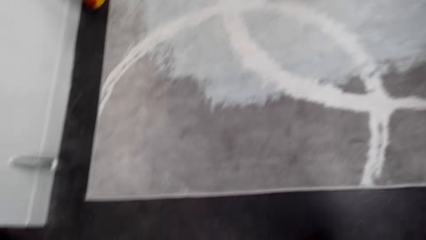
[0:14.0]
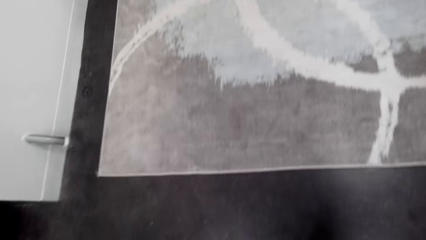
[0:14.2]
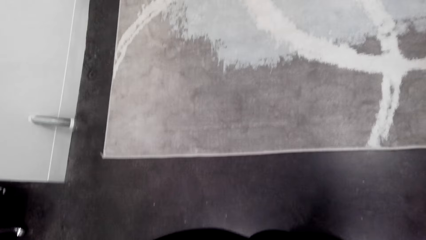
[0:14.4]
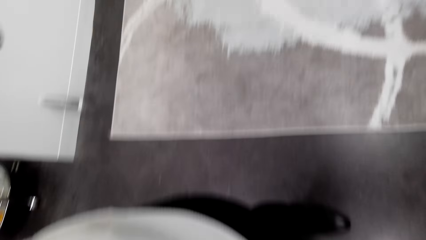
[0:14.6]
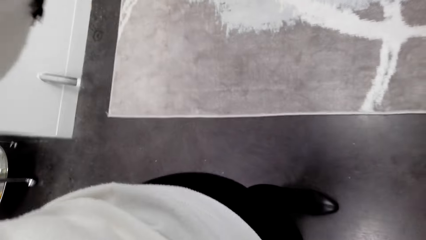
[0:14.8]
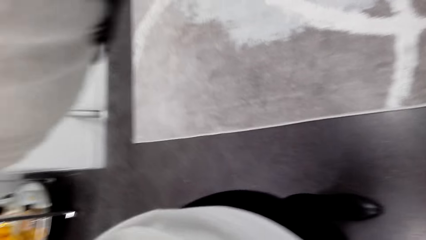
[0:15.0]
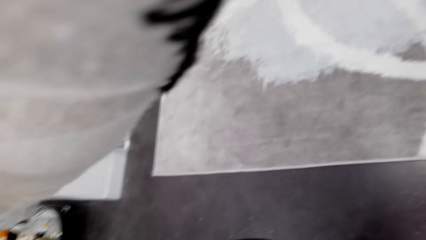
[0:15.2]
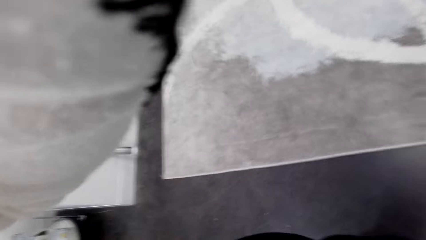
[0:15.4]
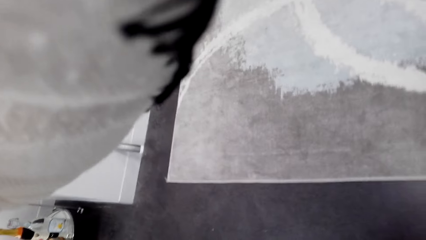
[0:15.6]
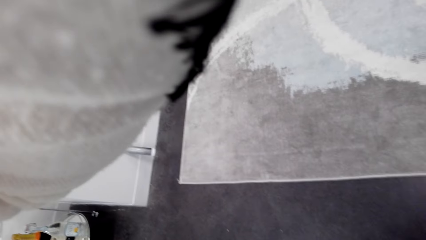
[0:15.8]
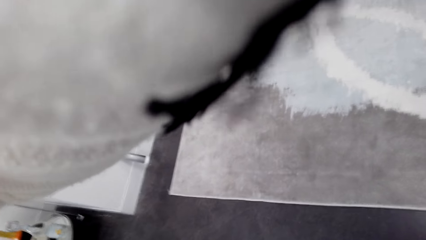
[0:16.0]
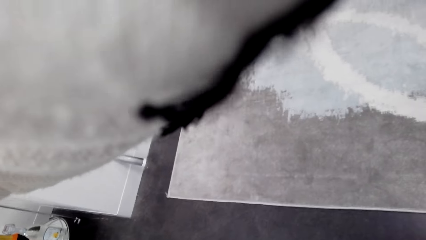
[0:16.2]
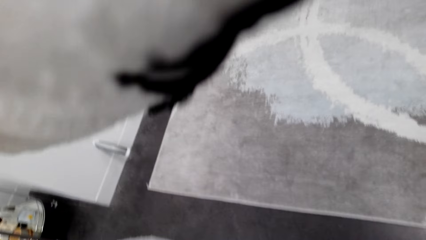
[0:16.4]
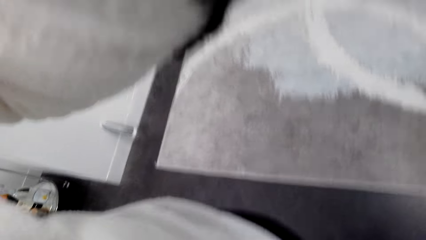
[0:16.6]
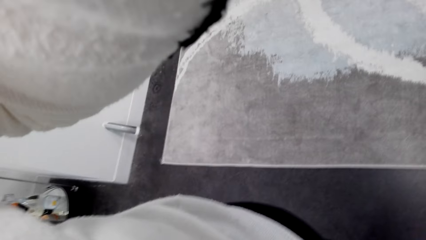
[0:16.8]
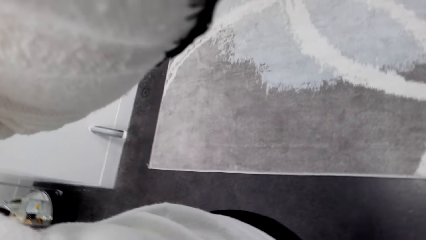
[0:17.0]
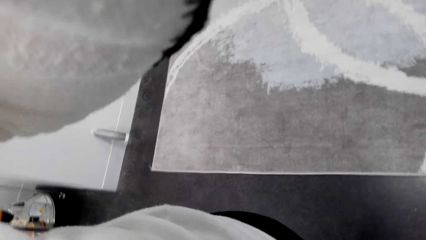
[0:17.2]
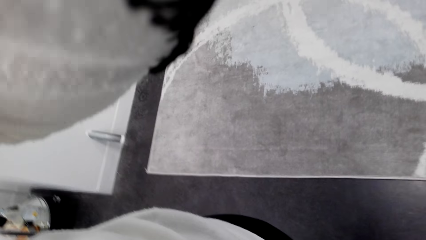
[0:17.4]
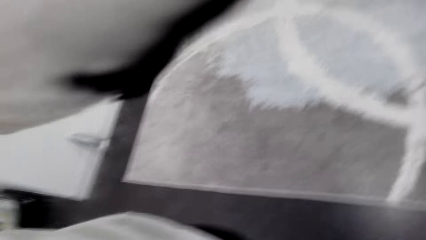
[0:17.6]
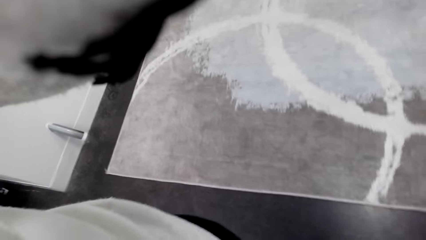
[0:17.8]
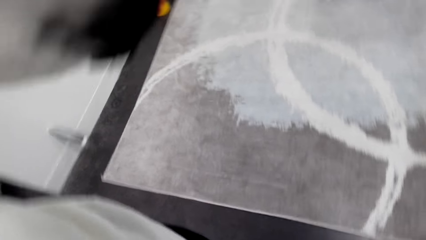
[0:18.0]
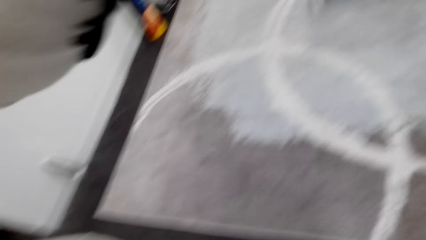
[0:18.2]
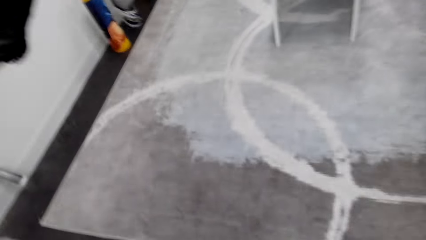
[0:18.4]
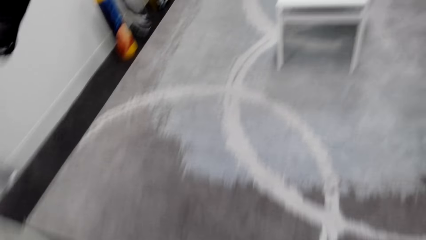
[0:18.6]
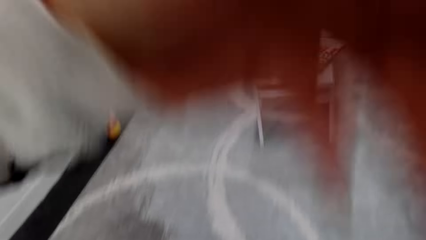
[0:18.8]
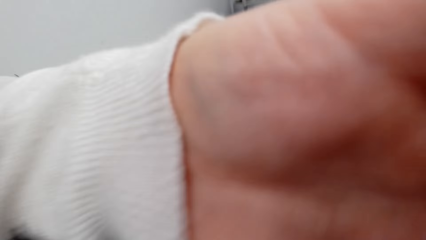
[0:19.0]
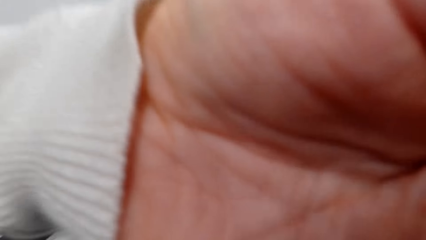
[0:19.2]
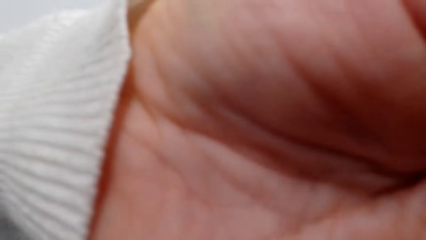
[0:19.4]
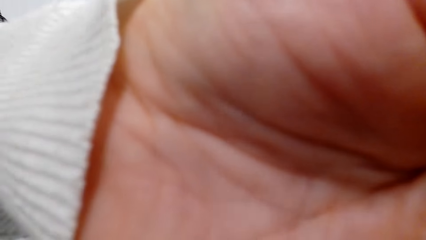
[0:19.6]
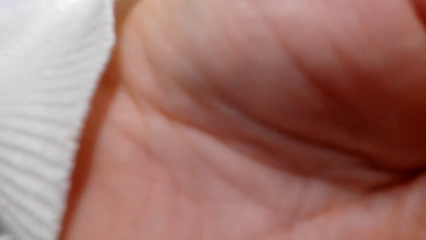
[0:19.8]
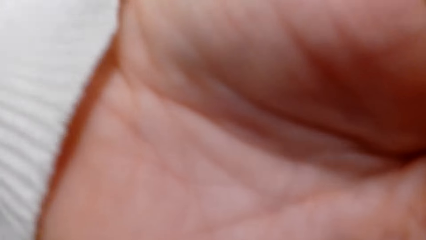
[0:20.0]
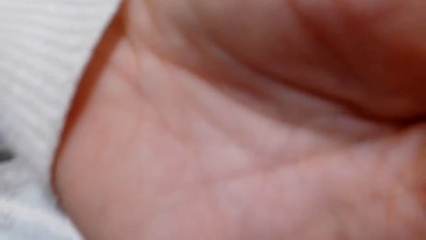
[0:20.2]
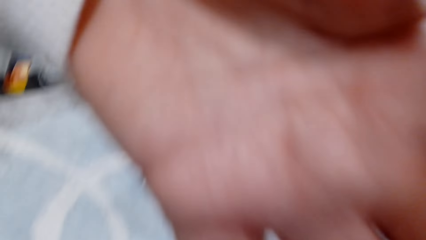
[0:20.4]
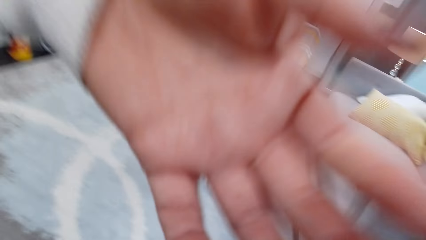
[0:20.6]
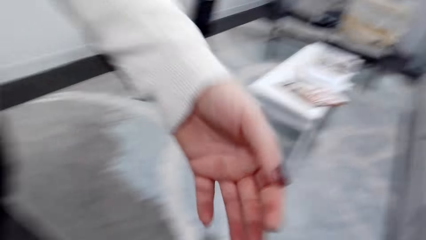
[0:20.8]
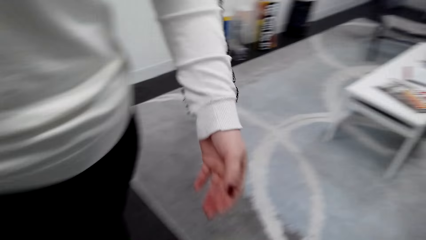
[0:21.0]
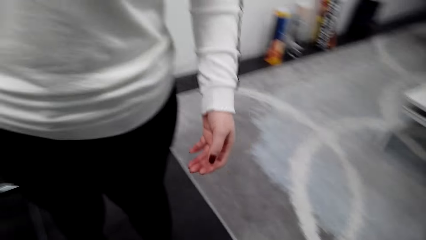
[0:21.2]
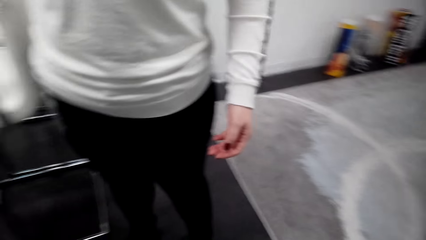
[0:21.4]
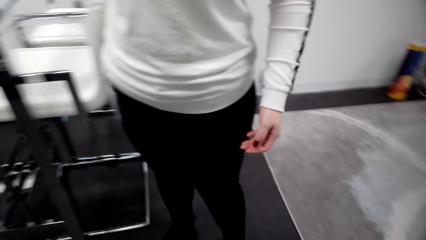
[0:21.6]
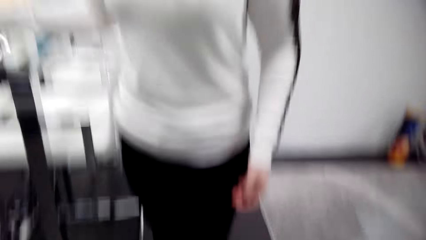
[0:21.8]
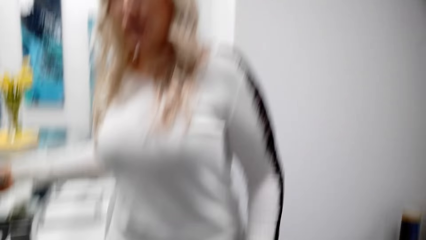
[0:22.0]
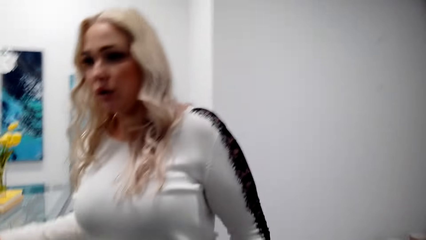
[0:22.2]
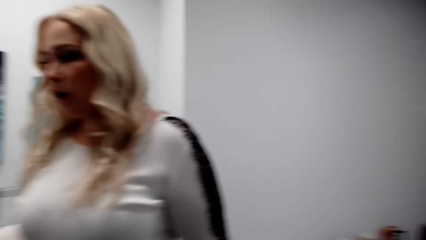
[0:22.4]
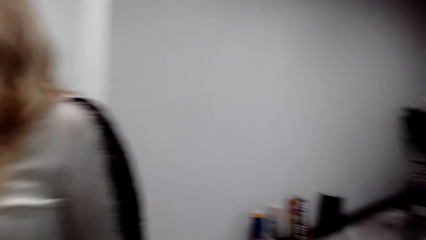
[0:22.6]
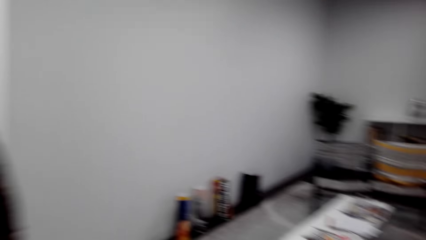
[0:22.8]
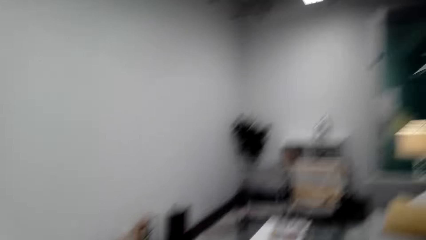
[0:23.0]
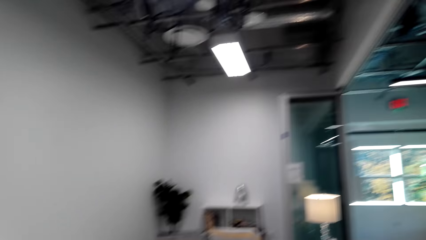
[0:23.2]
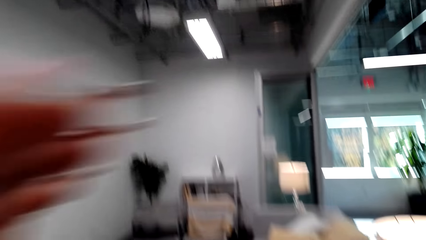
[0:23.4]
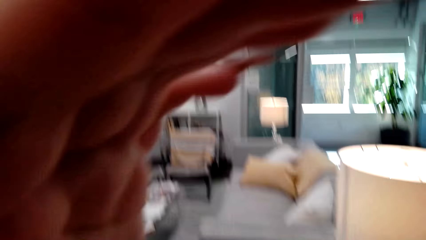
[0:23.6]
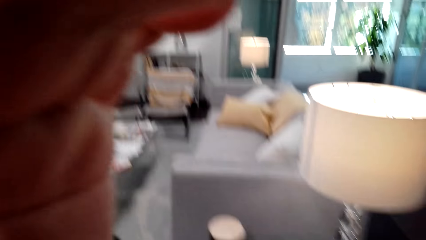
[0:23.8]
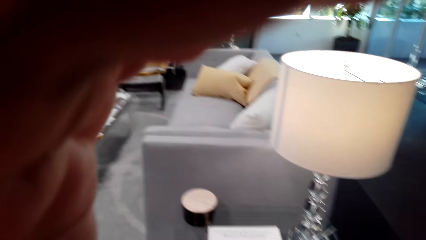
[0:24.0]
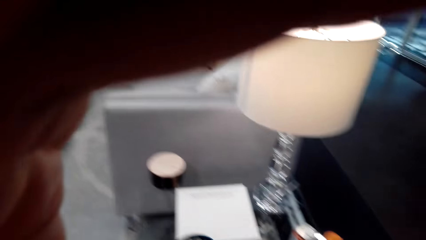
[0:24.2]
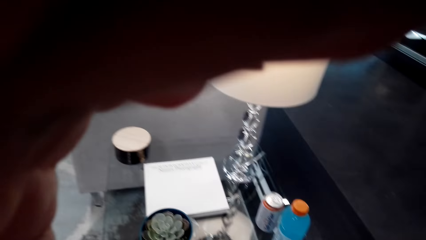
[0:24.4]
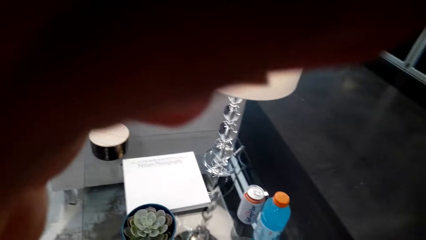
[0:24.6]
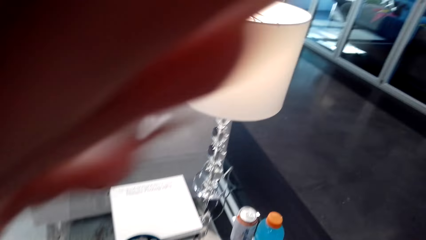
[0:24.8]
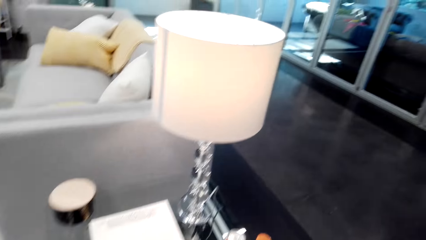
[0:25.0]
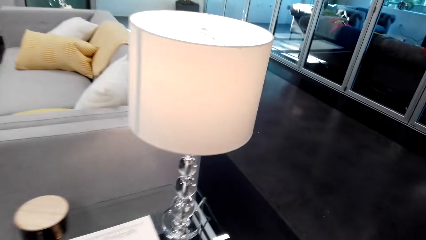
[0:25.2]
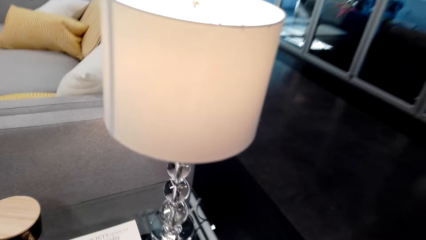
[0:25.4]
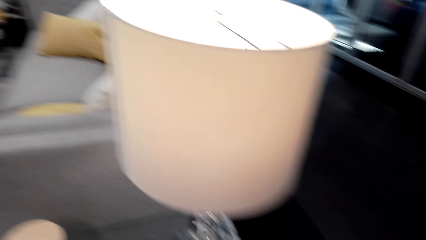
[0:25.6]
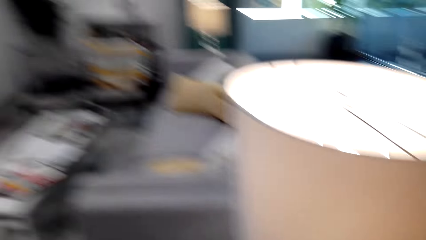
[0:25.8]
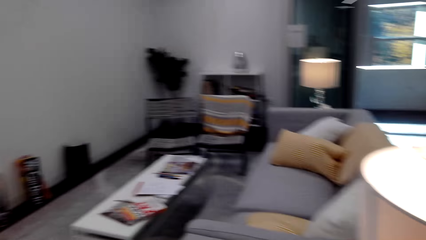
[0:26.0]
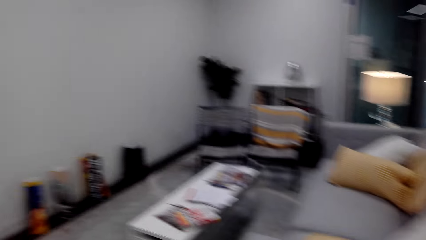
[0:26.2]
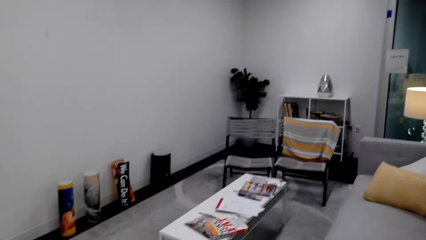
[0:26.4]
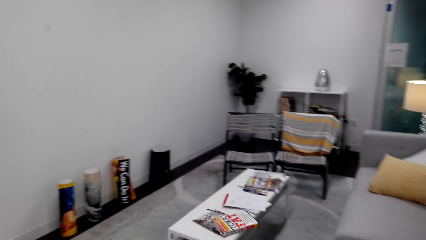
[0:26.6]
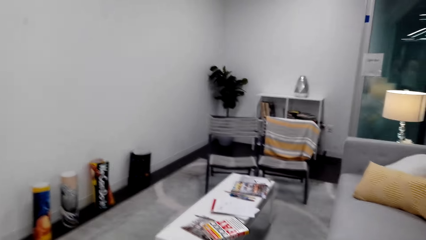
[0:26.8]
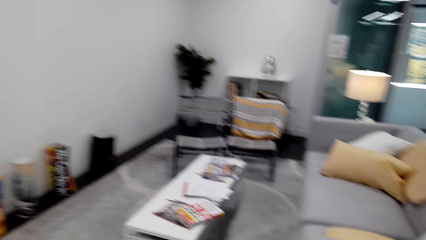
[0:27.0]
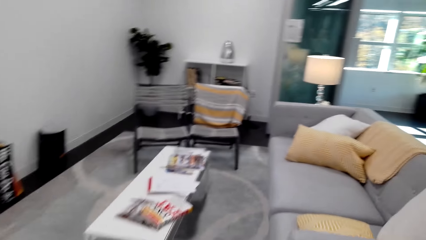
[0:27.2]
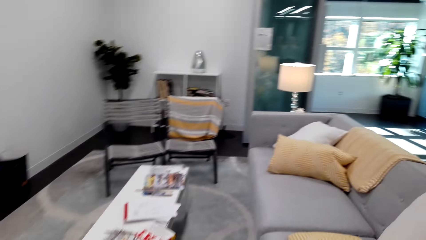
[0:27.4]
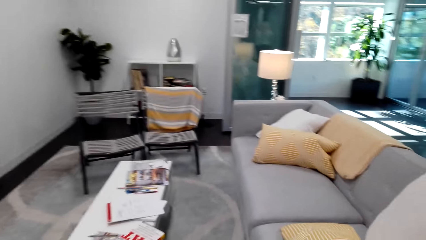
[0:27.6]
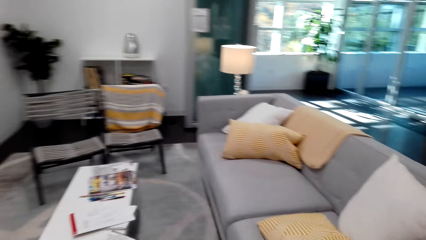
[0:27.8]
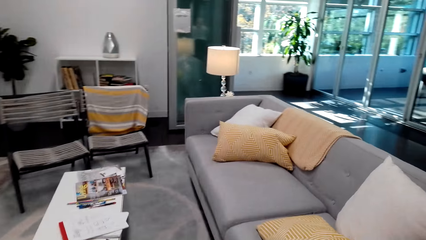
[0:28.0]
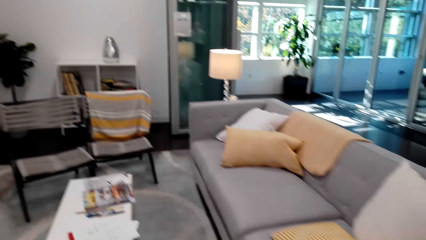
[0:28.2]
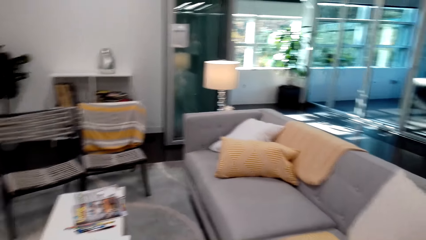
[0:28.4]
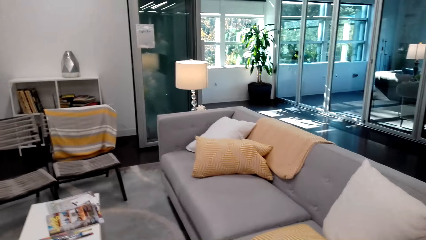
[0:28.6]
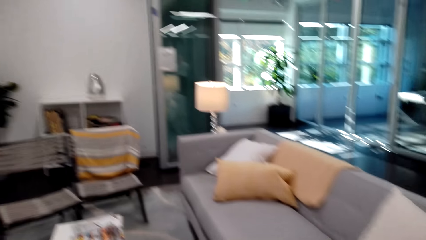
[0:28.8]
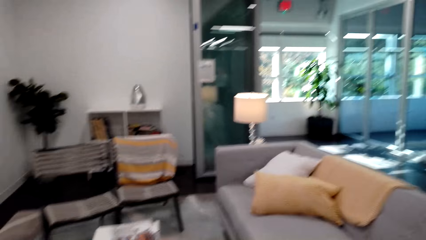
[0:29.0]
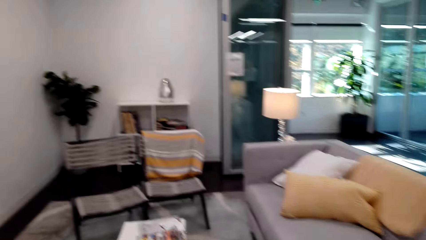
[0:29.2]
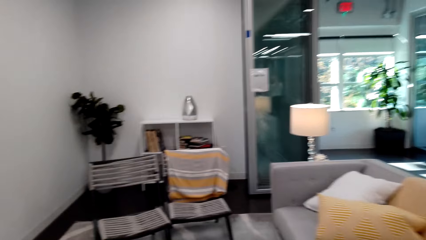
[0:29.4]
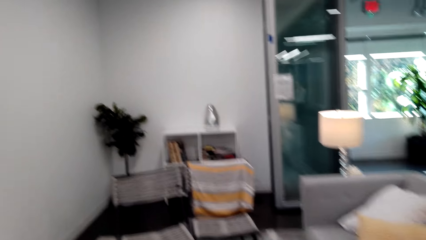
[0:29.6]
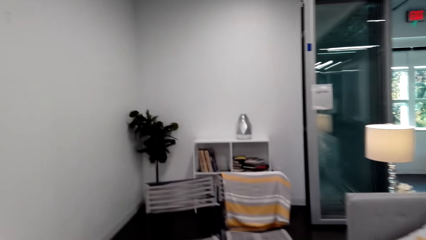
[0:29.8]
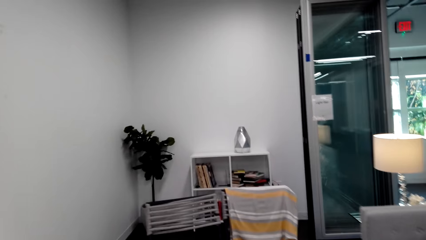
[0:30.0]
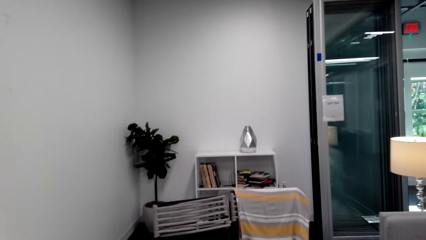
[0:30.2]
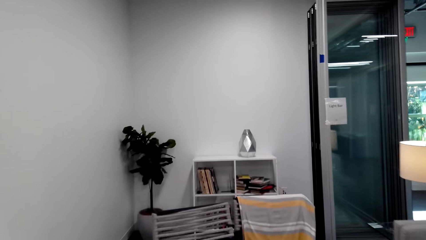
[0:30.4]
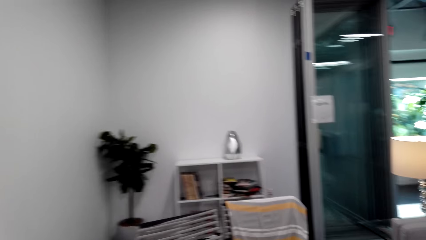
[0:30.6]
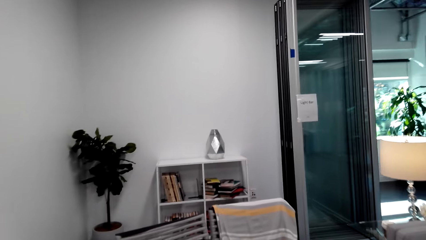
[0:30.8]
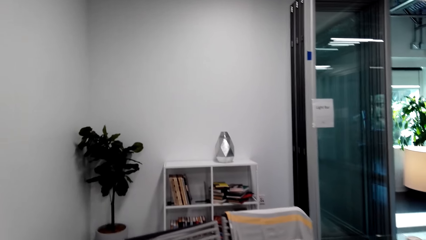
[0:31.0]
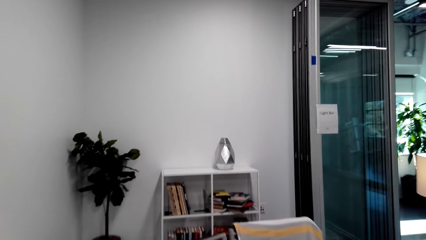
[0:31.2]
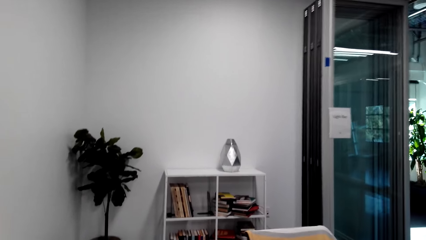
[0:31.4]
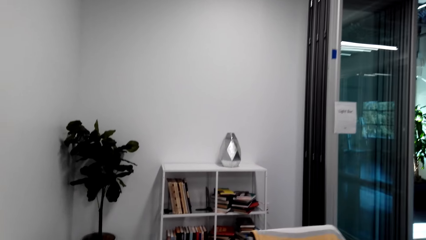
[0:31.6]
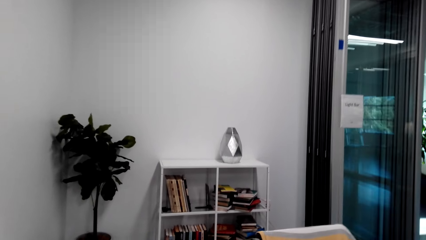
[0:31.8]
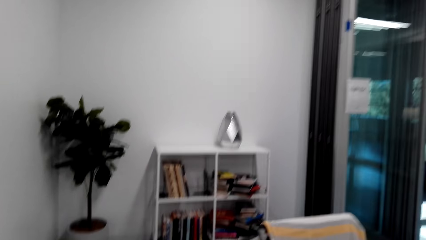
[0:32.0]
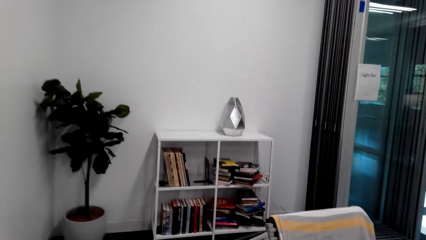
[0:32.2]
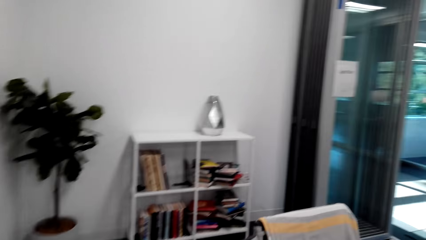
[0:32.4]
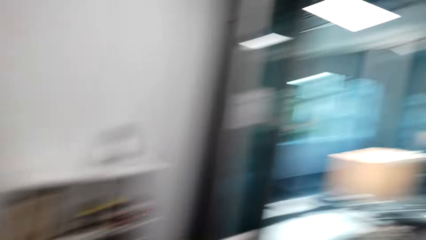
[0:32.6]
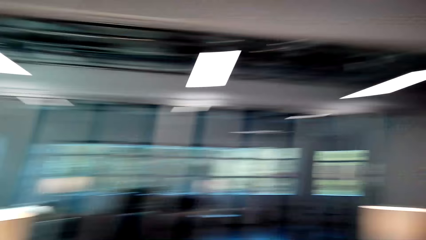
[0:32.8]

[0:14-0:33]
A woman adjusts the camera of the camera wearer. The camera wearer adjusts the camera. They walk around the house towards the living room.
